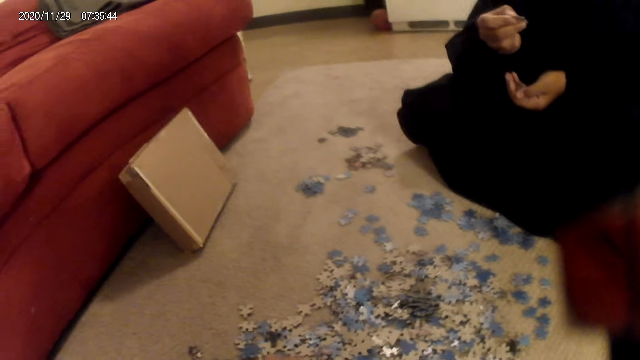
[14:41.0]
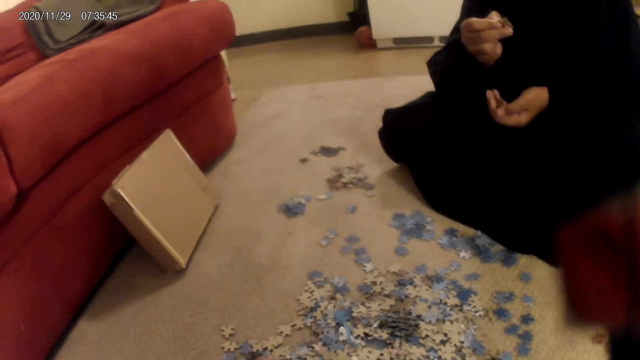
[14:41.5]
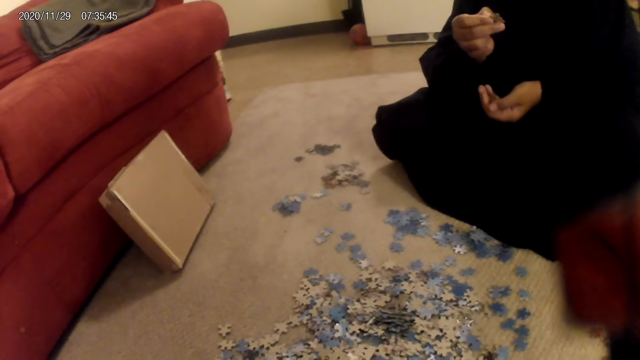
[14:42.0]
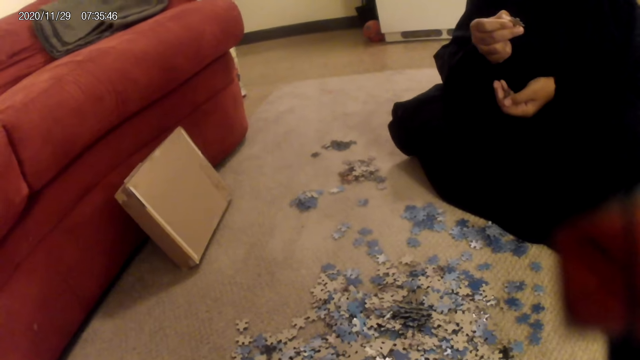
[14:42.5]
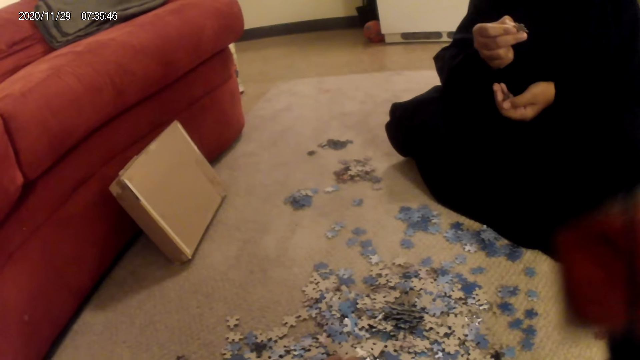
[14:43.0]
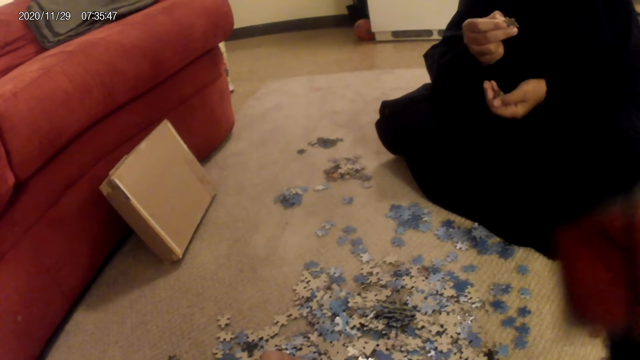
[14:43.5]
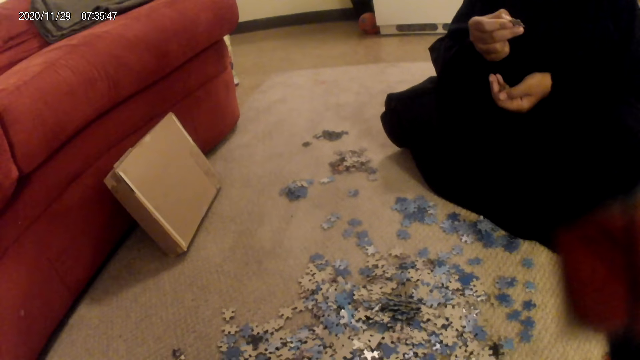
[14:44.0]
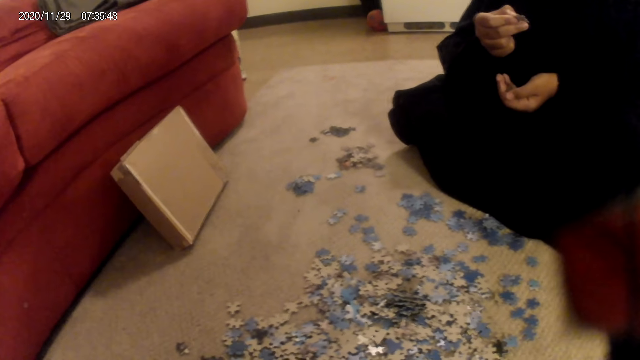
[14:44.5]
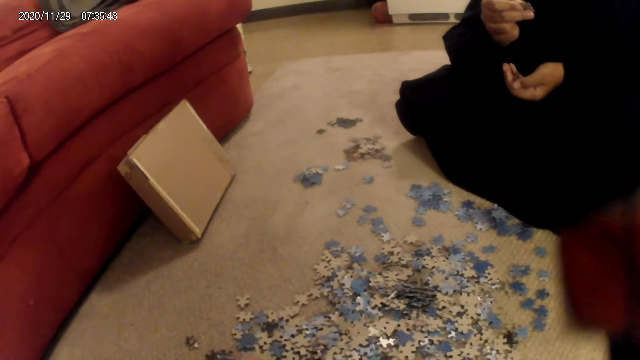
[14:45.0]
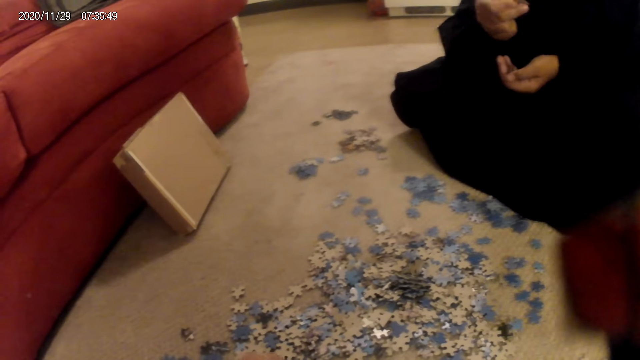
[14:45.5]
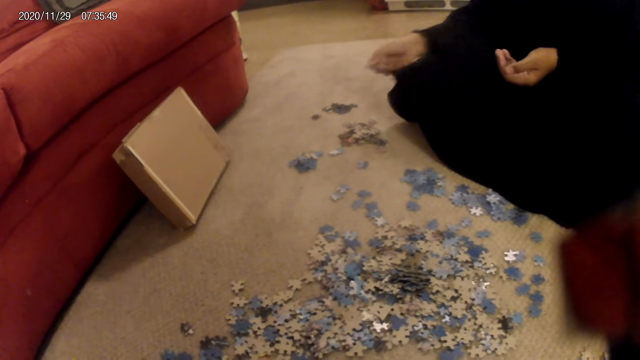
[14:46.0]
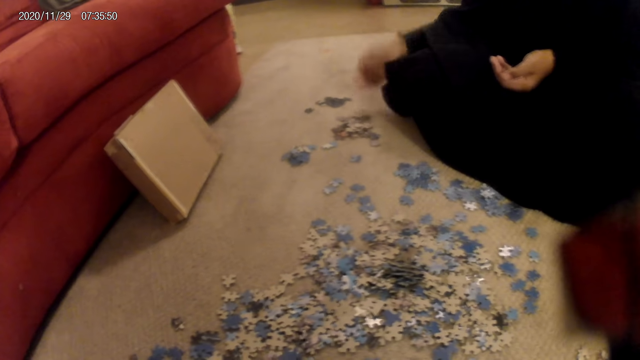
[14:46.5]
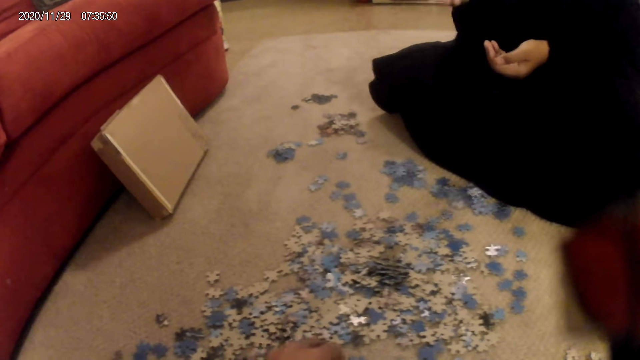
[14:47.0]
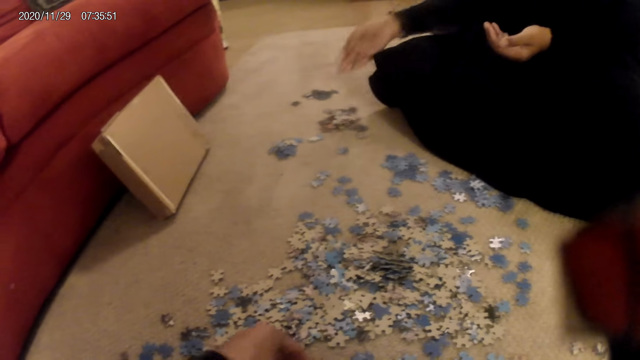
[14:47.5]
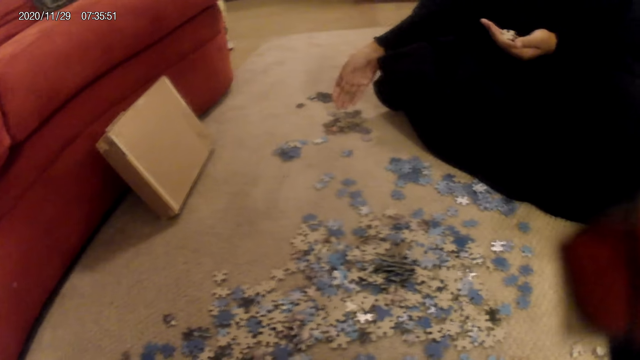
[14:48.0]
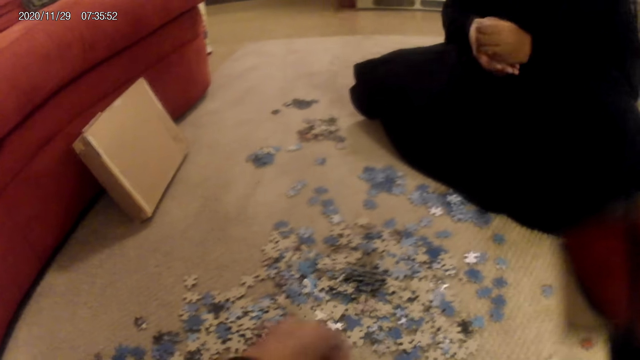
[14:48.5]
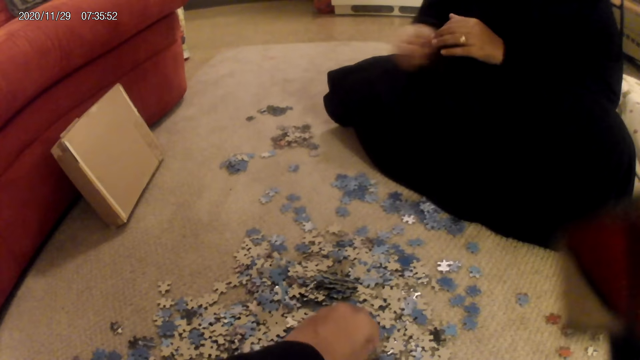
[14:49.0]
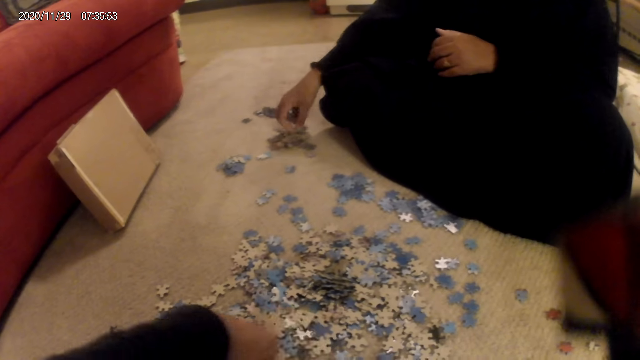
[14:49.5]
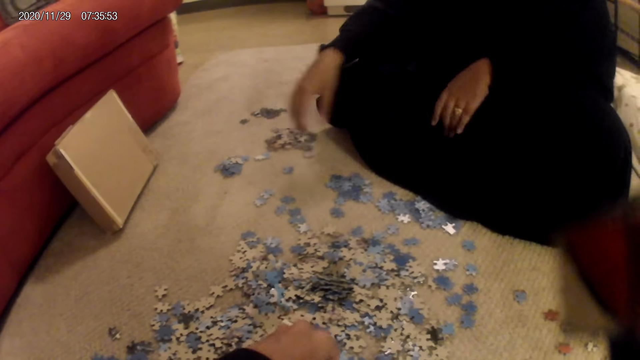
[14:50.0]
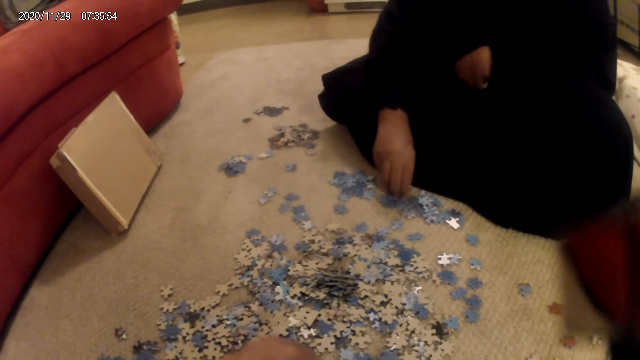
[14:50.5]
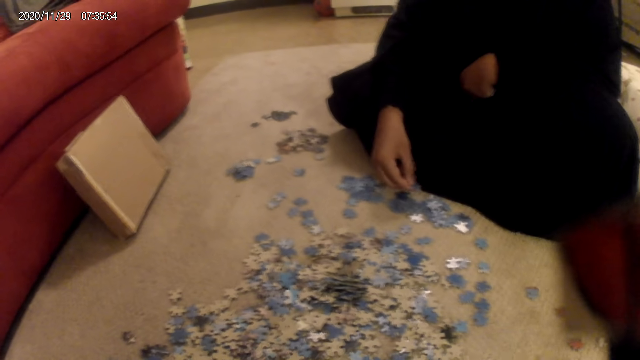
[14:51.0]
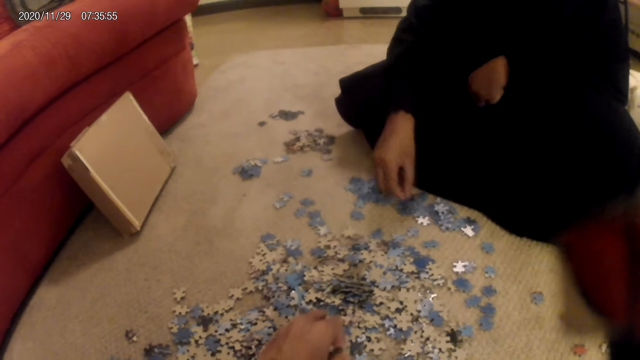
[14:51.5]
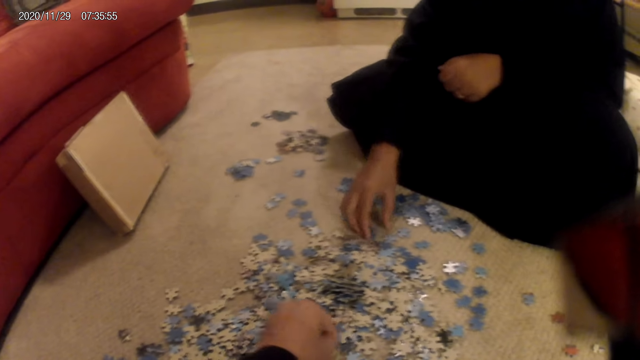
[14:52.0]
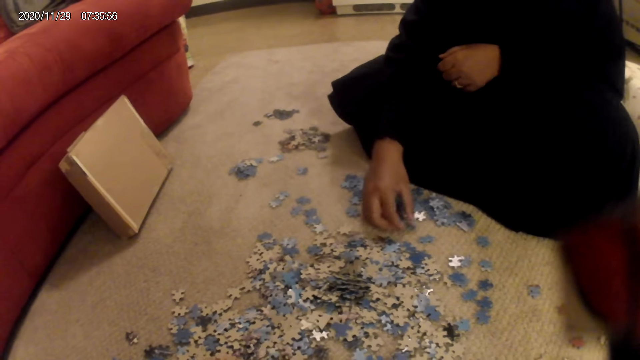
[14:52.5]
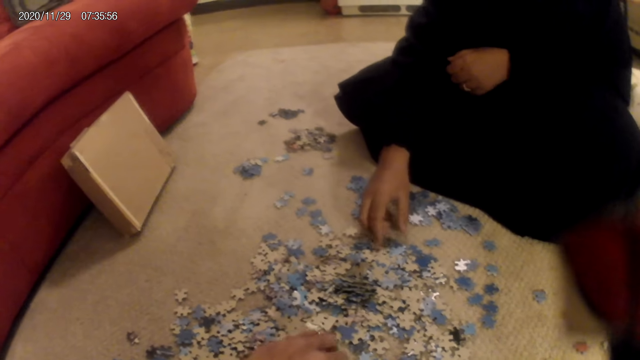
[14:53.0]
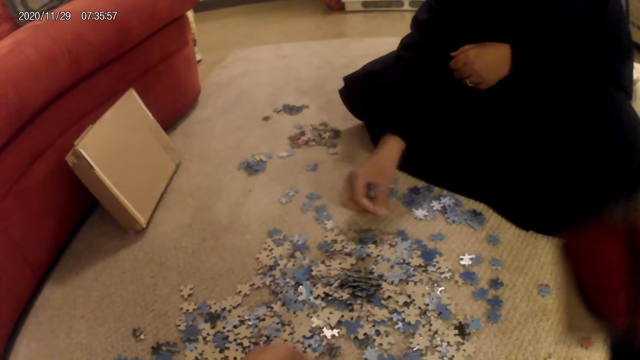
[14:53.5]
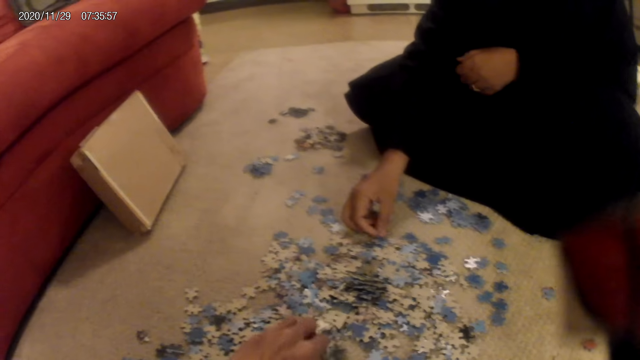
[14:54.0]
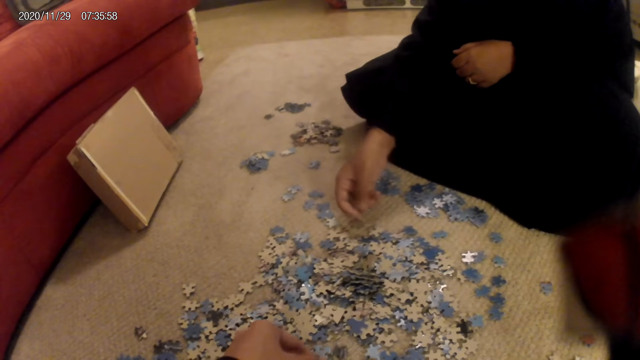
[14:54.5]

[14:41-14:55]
A woman does something. The camera wearer does something. The woman looks at the jigsaw puzzle pieces. The woman places a card on the floor. She does something. She puts down the jigsaw puzzle pieces on the floor. She picks up the jigsaw puzzle pieces. She sorts cards on the floor.

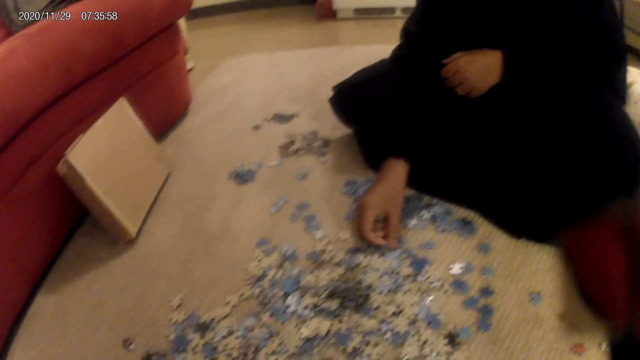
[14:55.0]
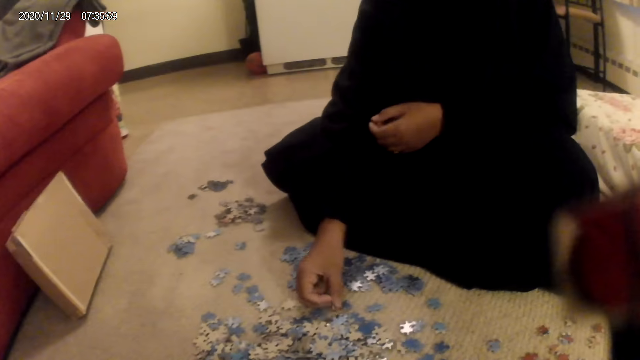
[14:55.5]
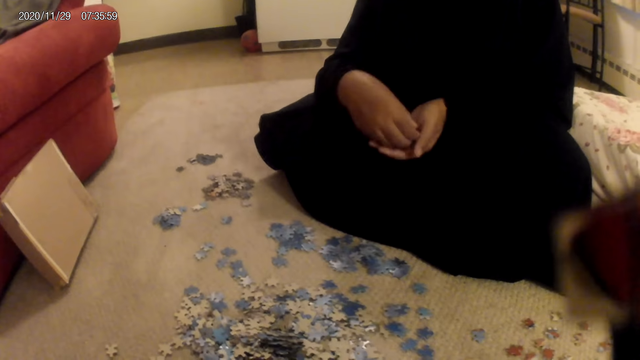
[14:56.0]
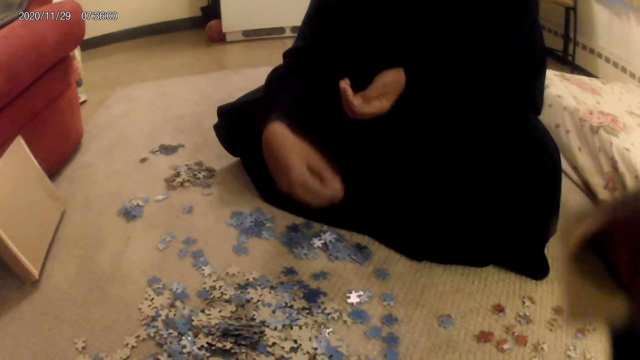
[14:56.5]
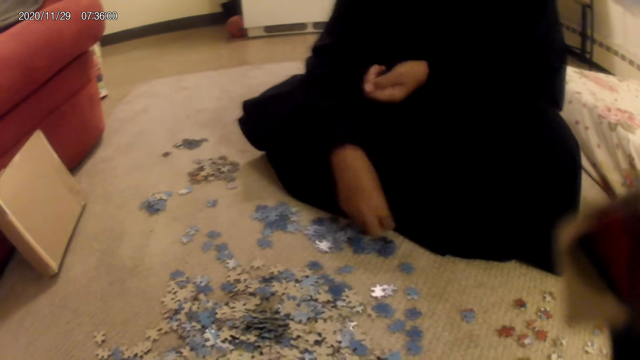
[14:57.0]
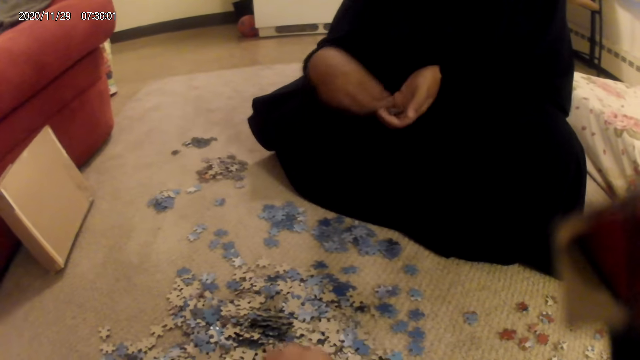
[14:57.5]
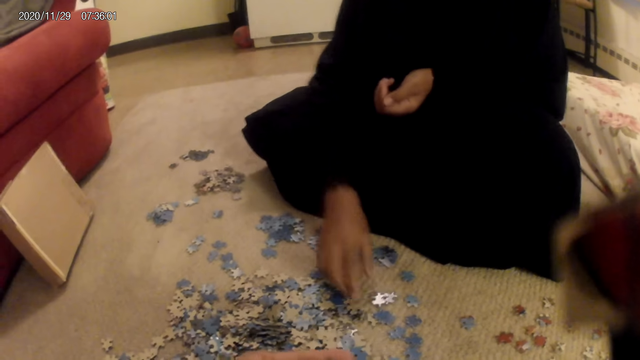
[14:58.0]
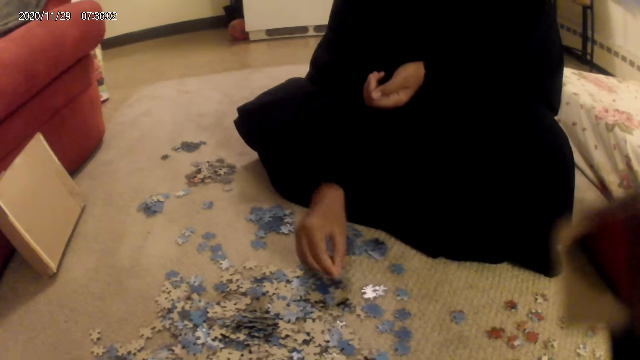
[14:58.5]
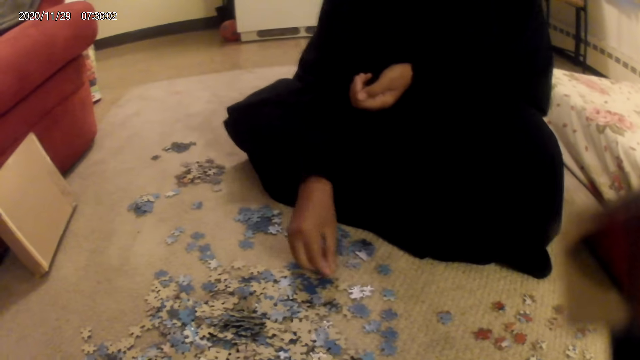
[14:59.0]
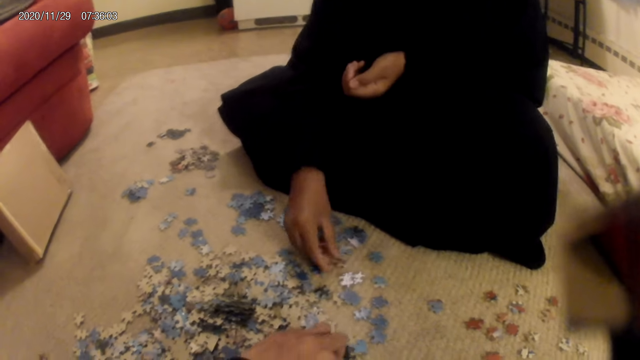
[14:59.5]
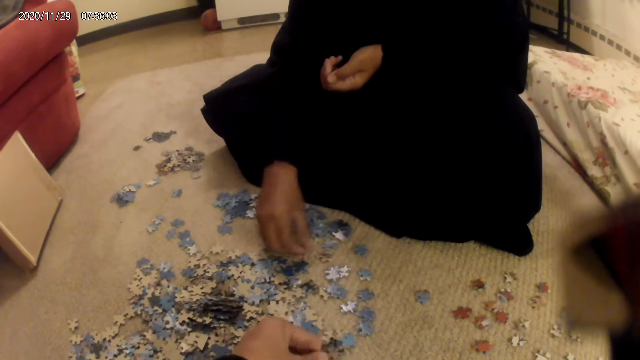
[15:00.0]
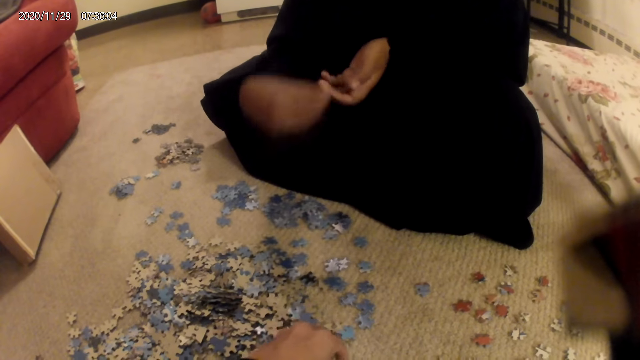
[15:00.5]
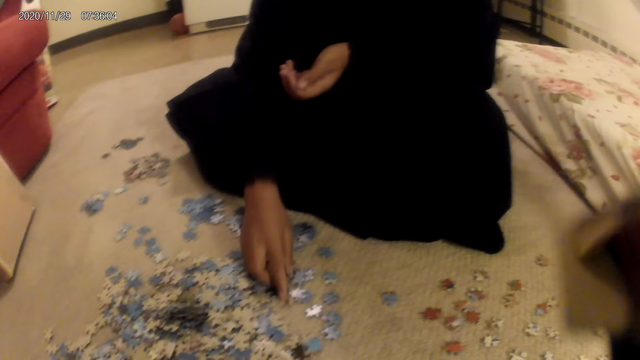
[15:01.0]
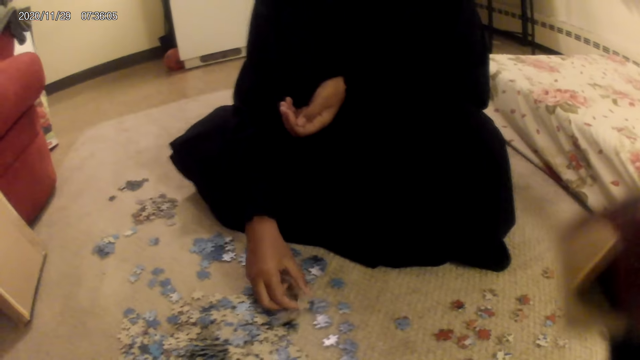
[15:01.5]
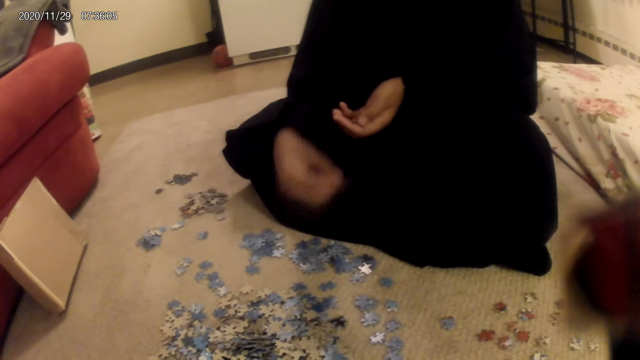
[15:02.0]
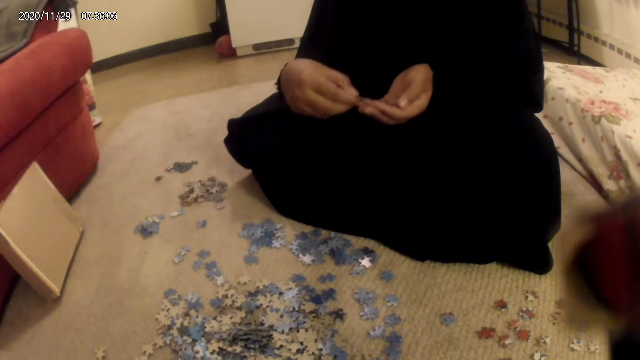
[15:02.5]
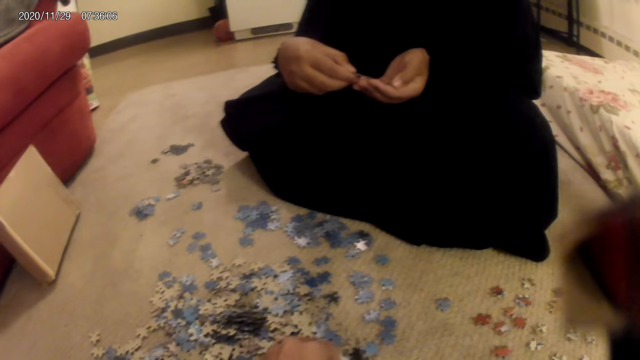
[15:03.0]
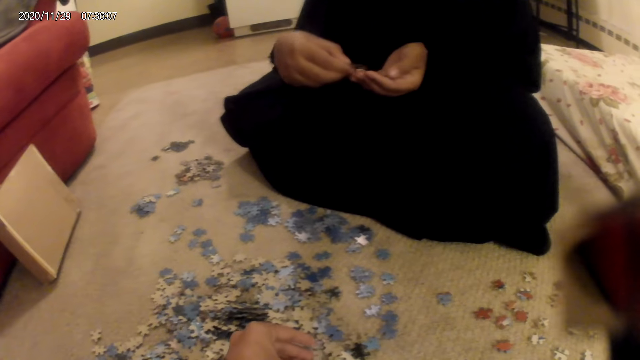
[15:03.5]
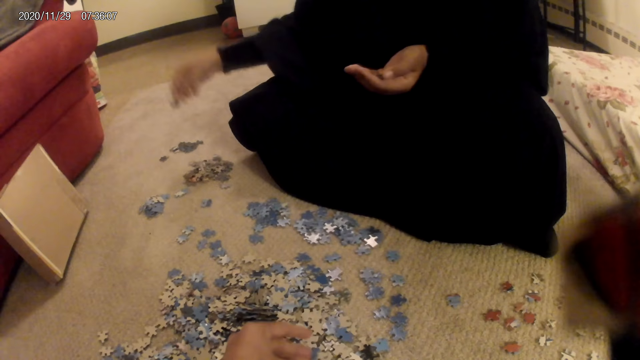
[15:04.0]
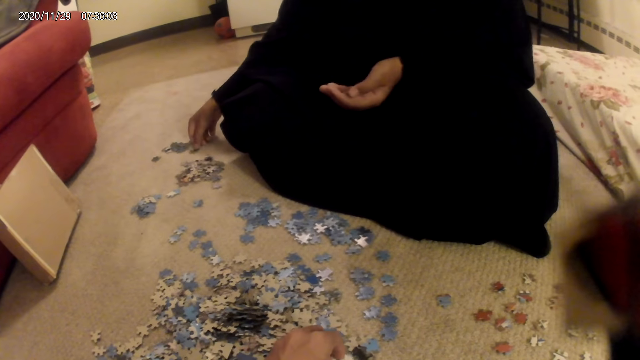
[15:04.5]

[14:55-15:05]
A woman picks up cards from the floor. She sorts the cards on the floor. The camera wearer holds the cards on her hands. The woman places a card on the floor.
